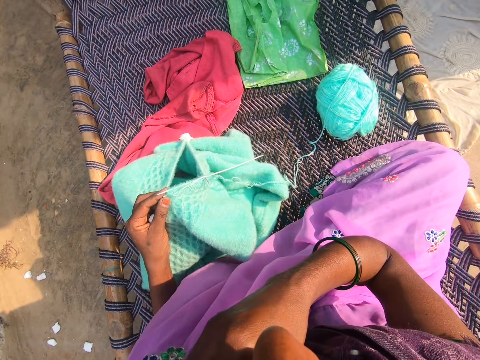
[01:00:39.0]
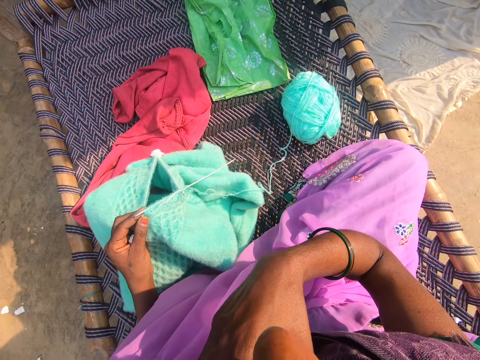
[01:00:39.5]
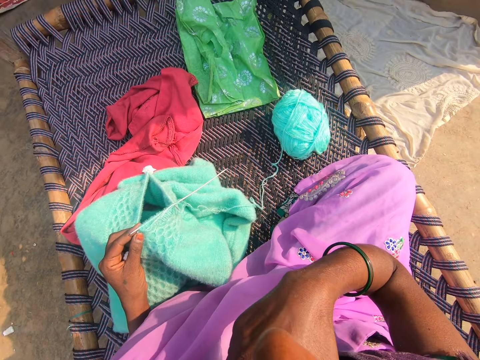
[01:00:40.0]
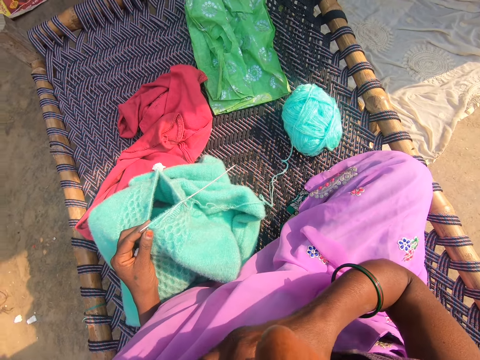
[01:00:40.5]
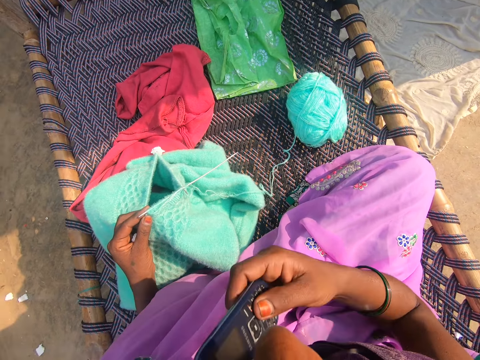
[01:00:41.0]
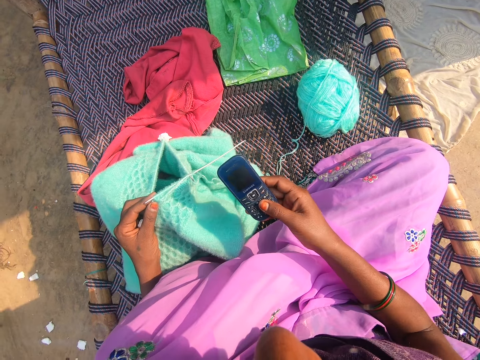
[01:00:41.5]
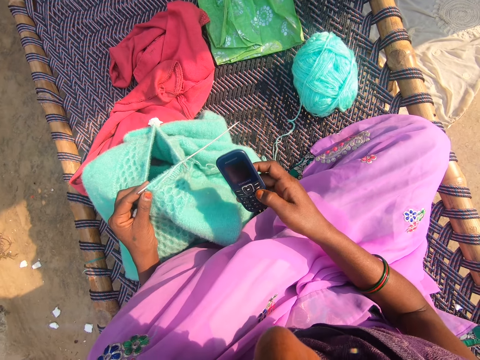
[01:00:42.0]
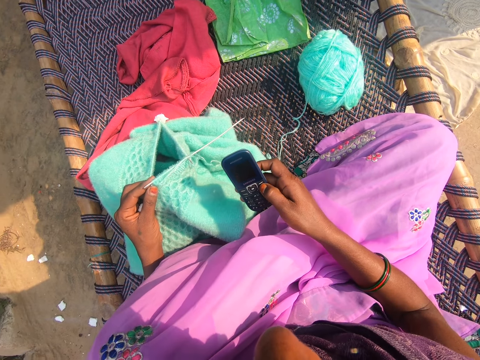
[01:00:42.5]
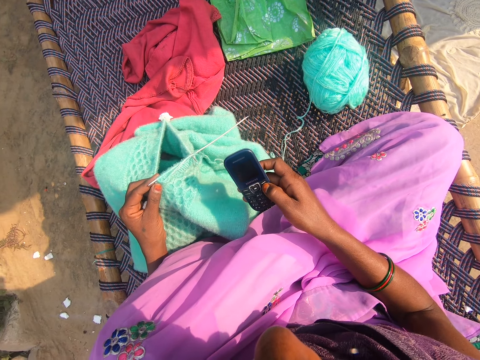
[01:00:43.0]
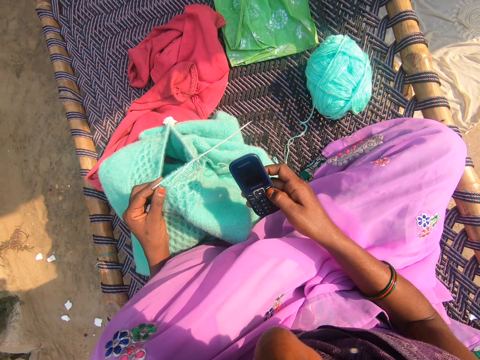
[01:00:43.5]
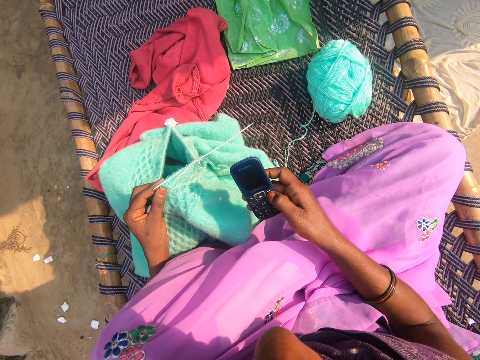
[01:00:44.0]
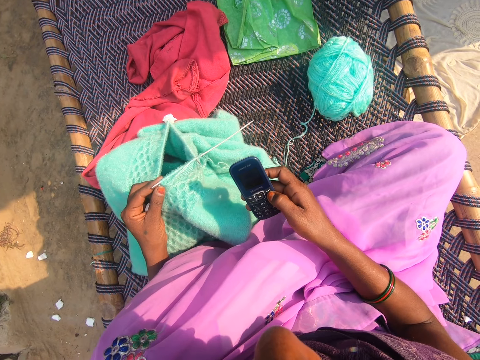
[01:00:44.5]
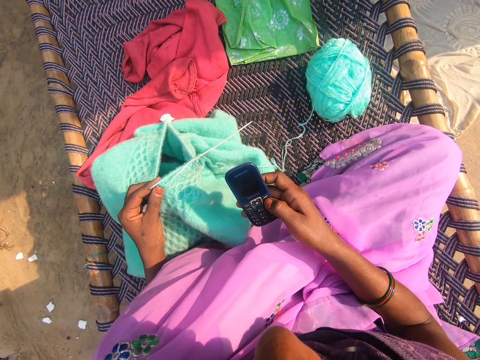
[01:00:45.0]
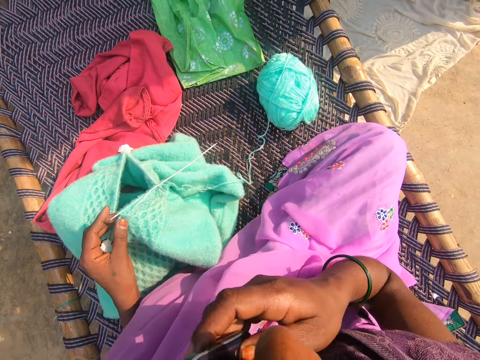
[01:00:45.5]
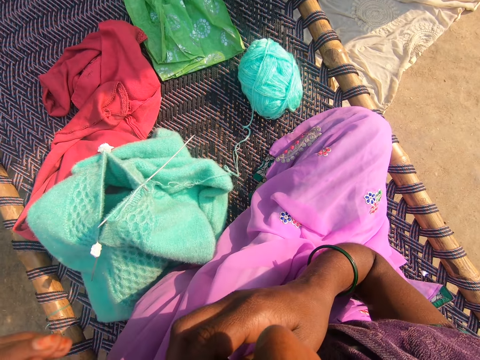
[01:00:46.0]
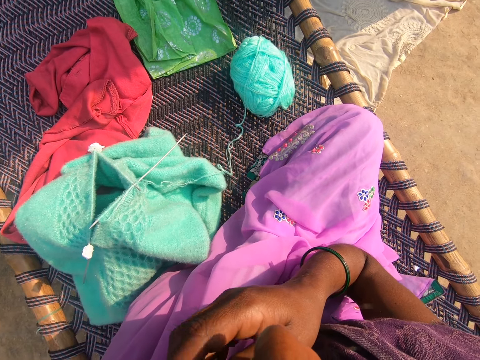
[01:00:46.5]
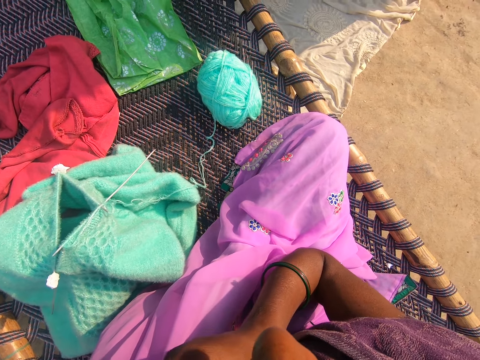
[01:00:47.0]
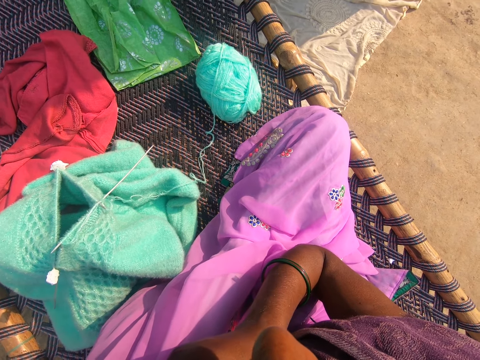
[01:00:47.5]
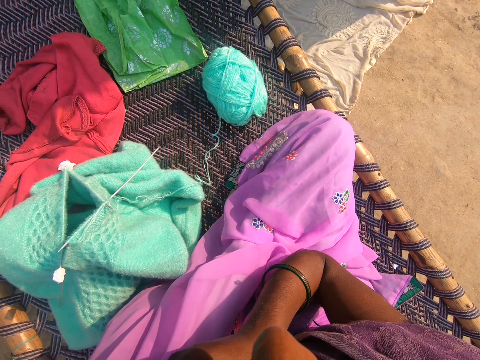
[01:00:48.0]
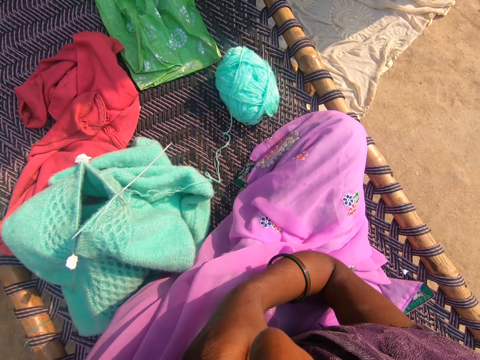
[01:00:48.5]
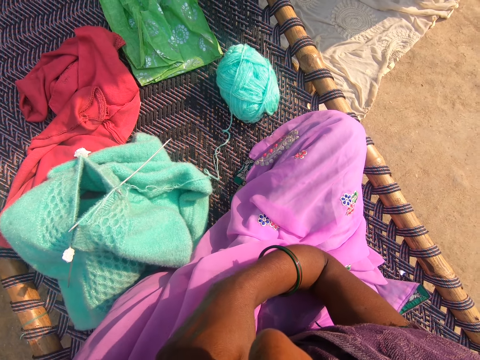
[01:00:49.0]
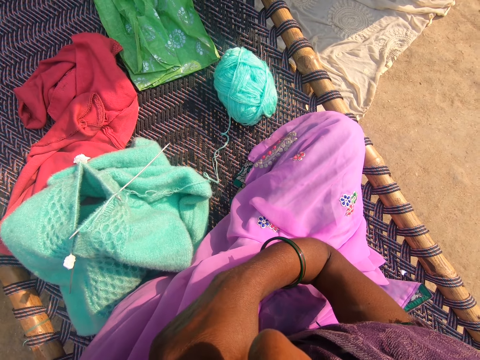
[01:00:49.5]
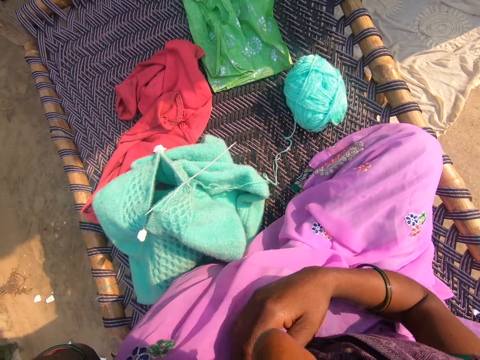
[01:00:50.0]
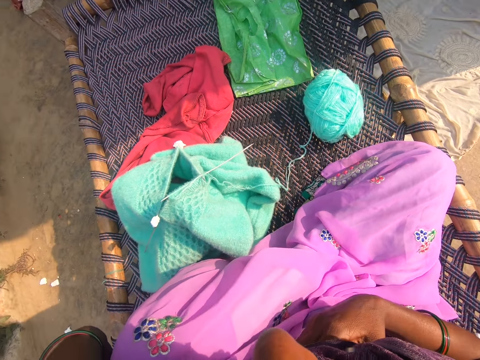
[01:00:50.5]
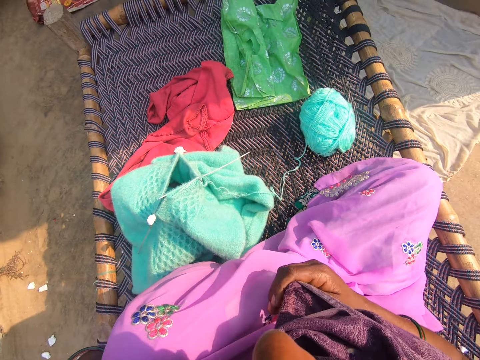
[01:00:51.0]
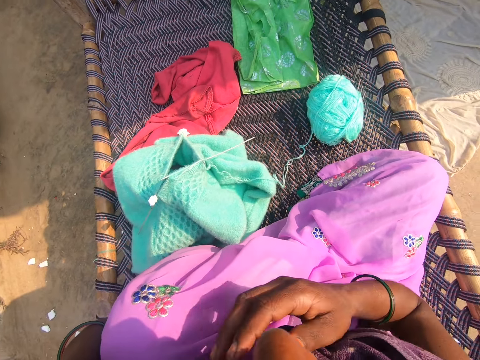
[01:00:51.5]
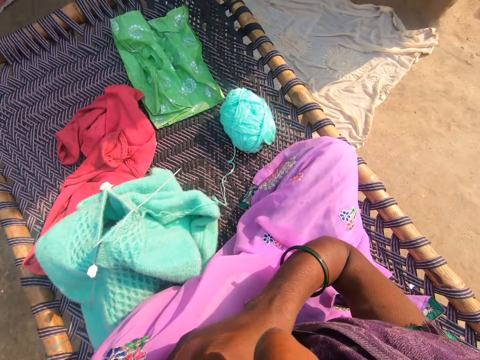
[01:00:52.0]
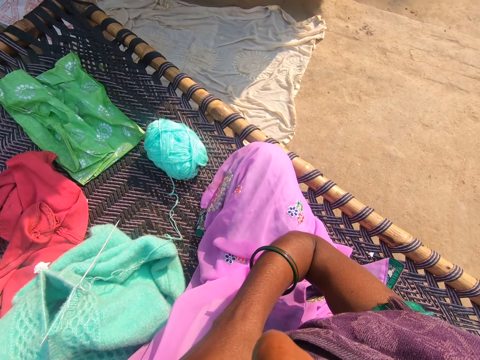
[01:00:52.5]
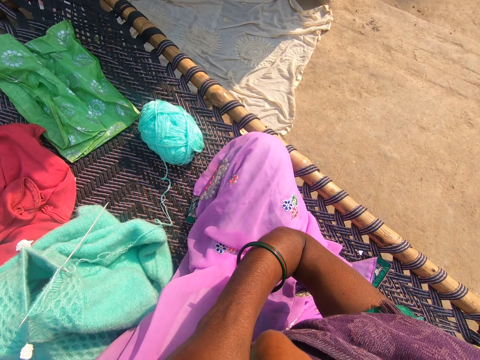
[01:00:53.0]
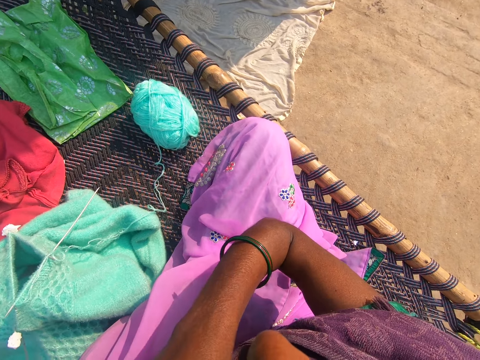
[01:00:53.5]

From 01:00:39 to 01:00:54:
The camera wearer lifts the hand. She removes a phone from her cloth. She checks the phone. She holds the phone. She dials the phone. She returns the phone to her cloth. She lifts the phone. She moves the phone.

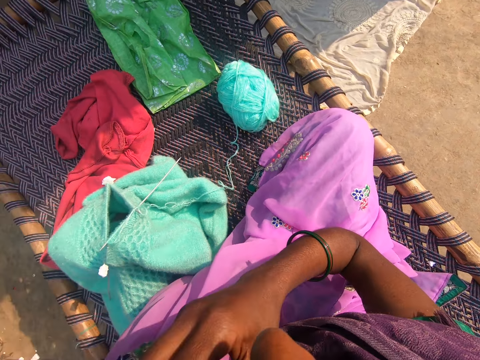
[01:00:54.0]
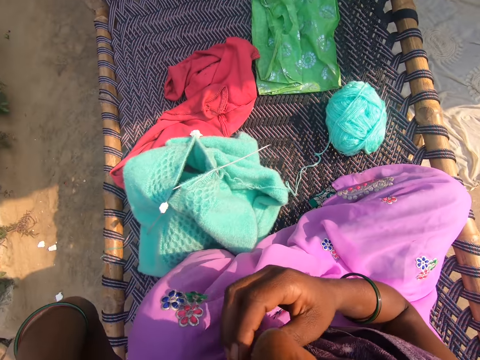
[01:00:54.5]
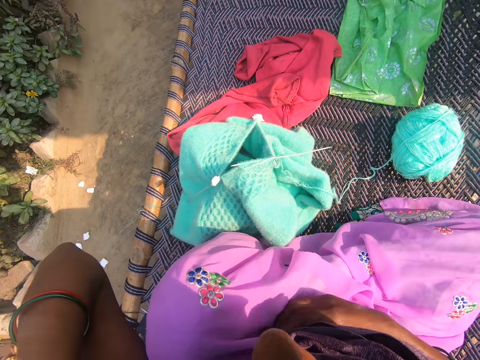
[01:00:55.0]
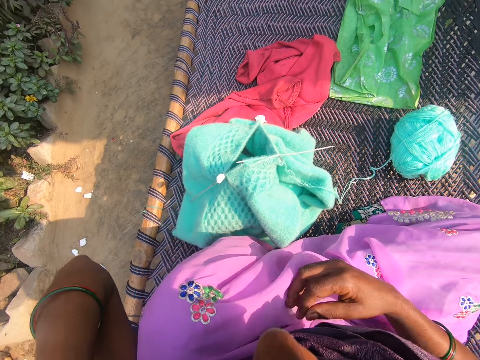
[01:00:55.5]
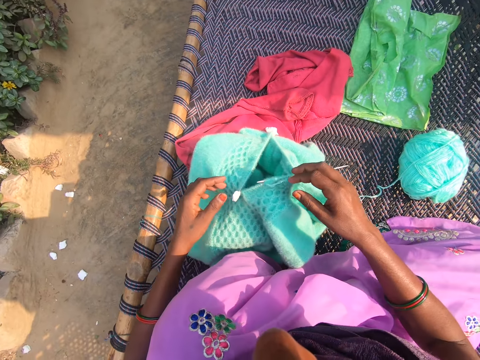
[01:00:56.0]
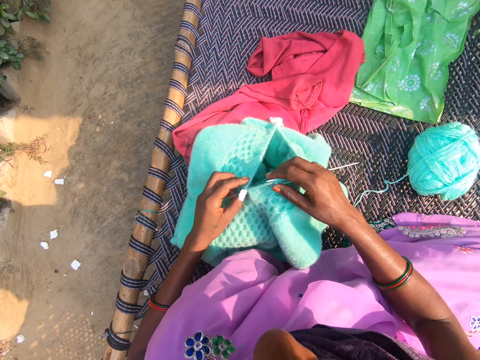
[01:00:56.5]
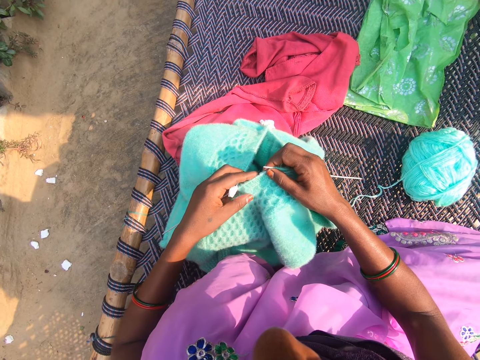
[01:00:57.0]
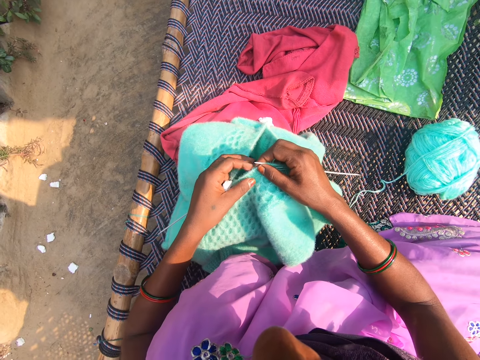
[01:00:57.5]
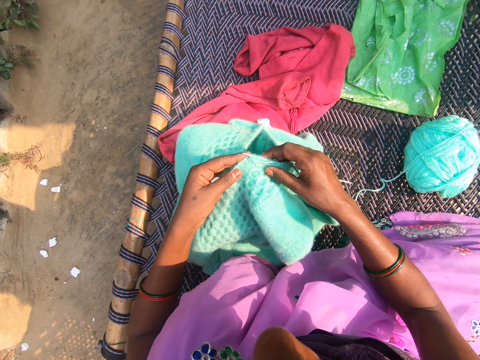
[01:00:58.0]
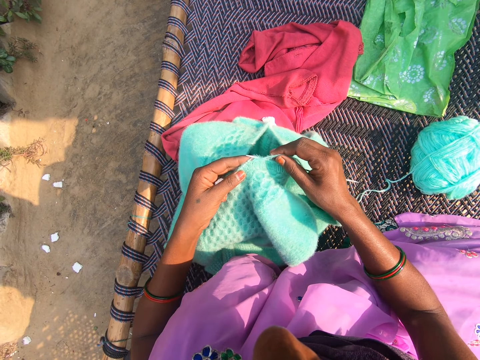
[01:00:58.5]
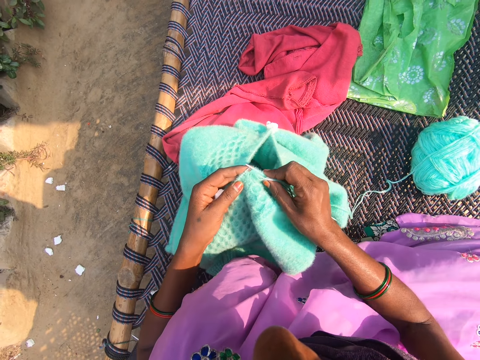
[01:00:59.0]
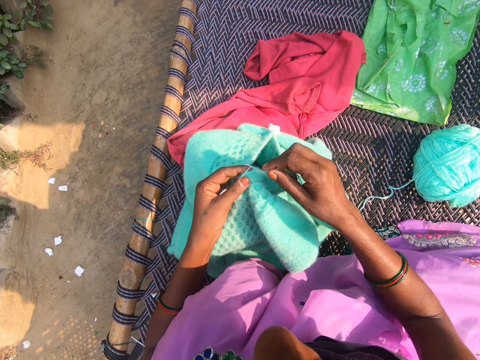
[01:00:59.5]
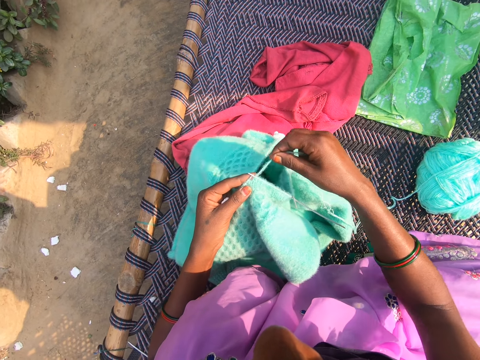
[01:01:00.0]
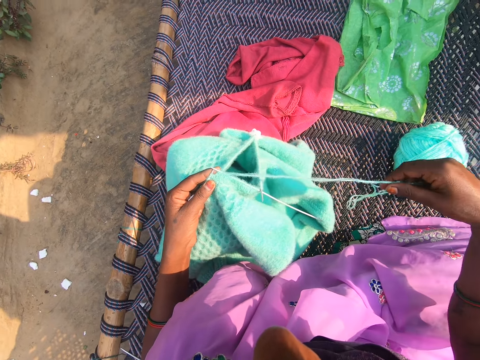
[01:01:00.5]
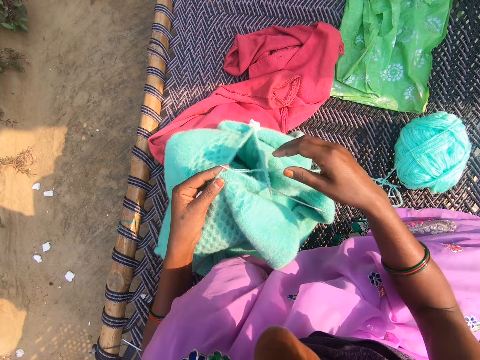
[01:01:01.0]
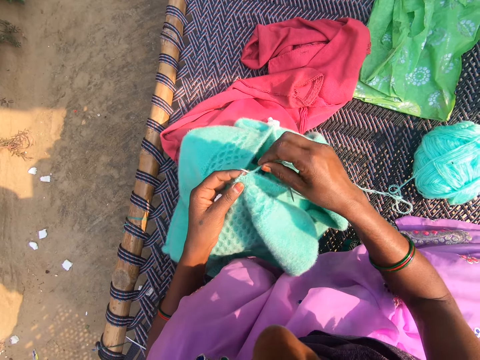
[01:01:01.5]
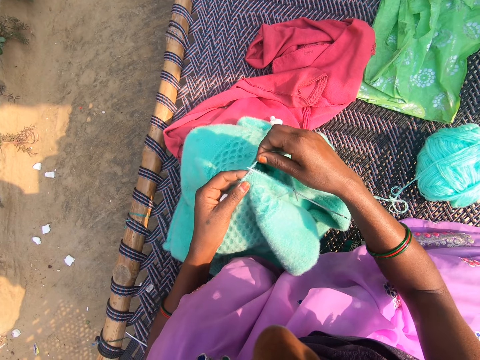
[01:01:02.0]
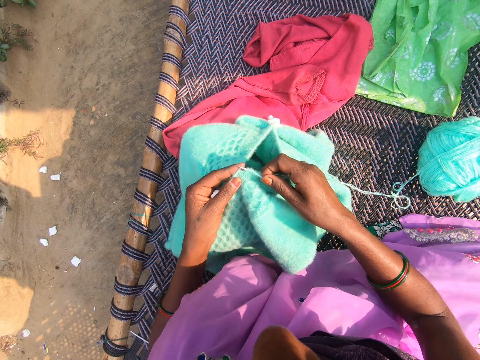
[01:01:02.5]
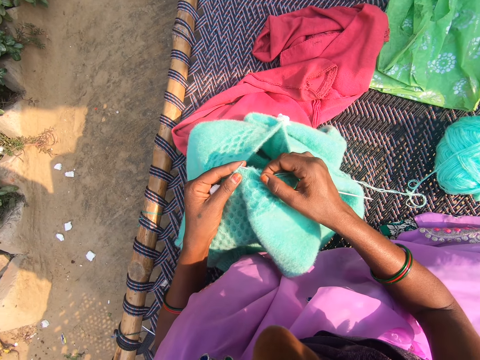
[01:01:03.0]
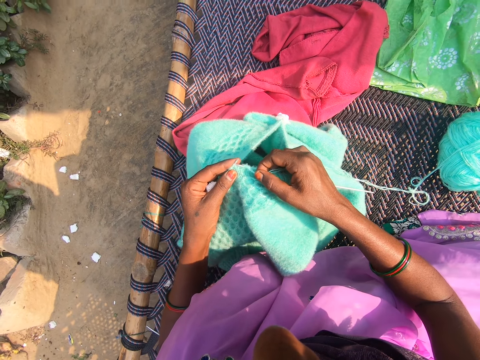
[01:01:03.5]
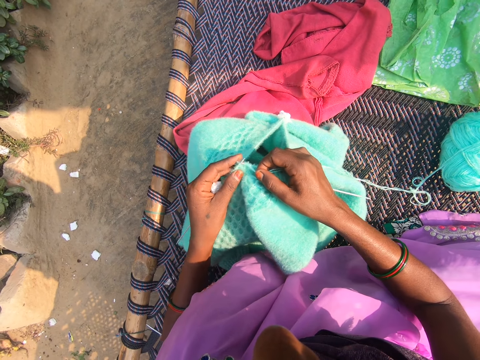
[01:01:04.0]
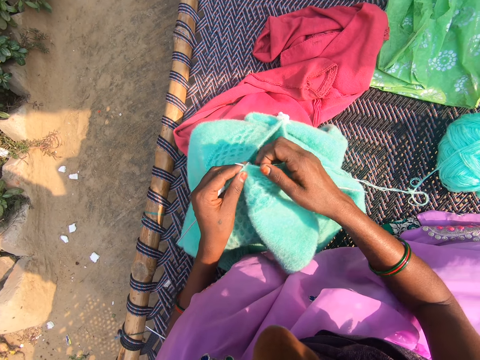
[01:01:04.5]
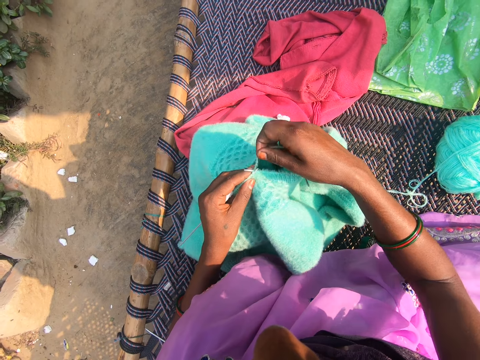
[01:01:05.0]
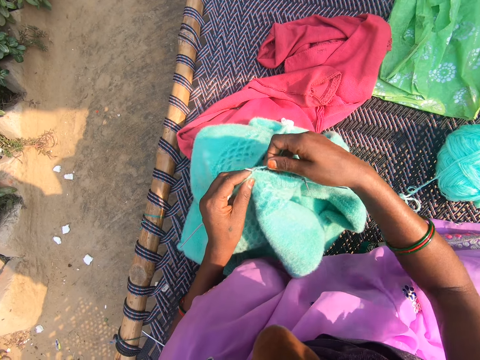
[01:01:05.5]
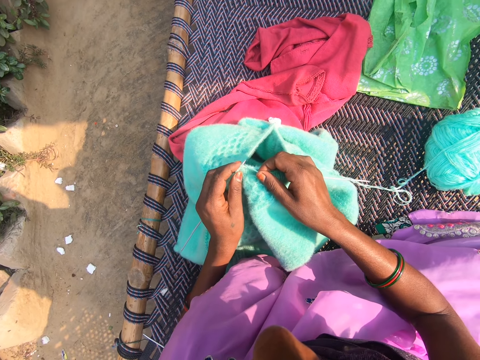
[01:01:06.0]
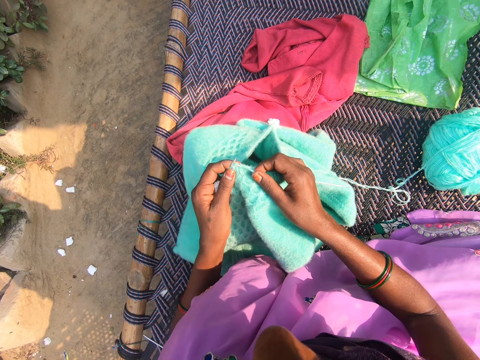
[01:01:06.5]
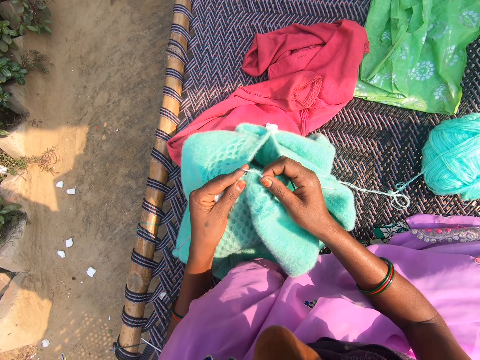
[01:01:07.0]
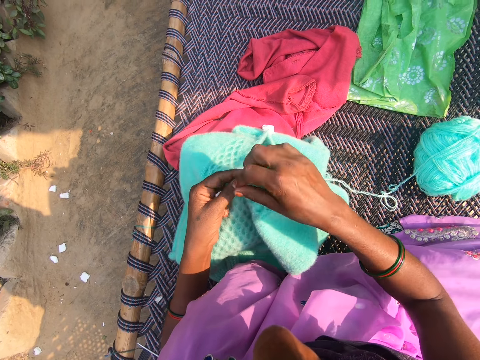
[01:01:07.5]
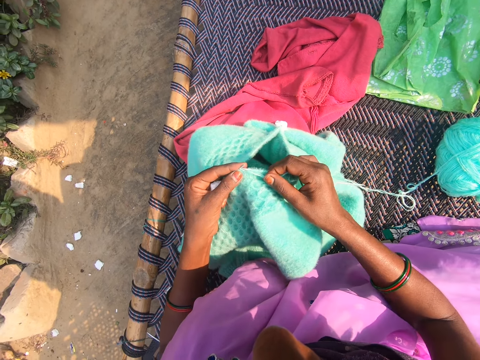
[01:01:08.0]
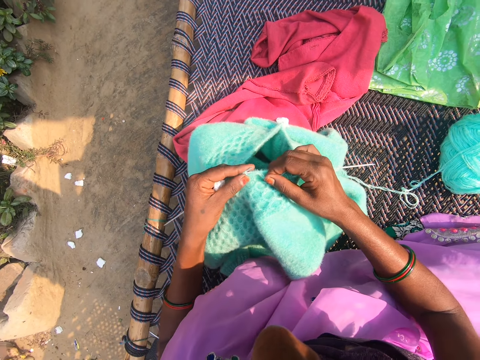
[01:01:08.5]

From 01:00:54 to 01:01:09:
The camera wearer holds the sweater. She rolls the thread around the crochet. She knits with the needles in her hand and the thread from the yarn on the charpoy. She straightens the thread. She rolls the thread around the crochet. She sews the sweater. She rolls the thread around the crochet. She sews the sweater. She rolls the thread around the crochet.
